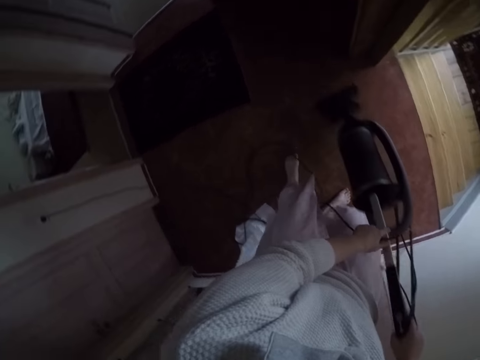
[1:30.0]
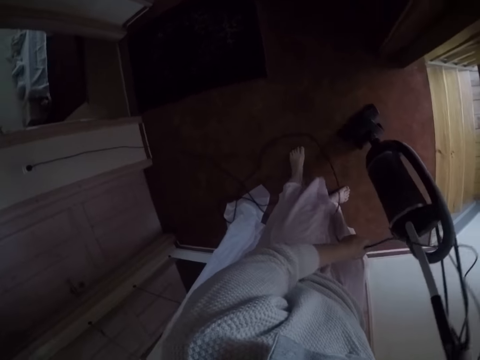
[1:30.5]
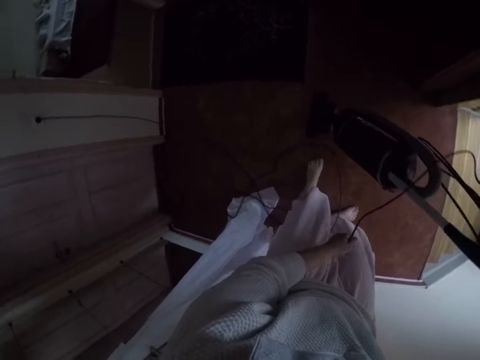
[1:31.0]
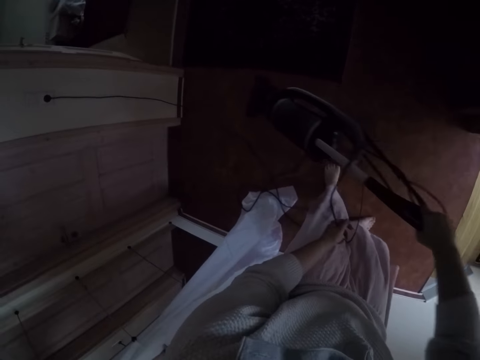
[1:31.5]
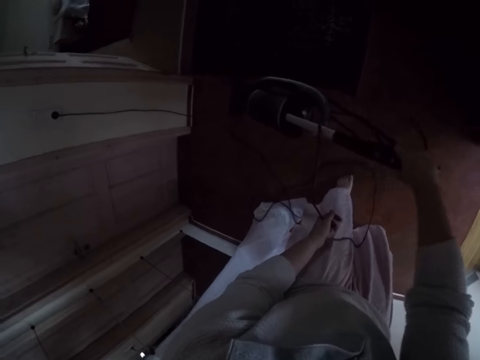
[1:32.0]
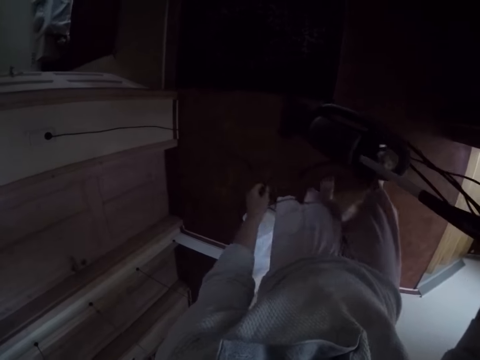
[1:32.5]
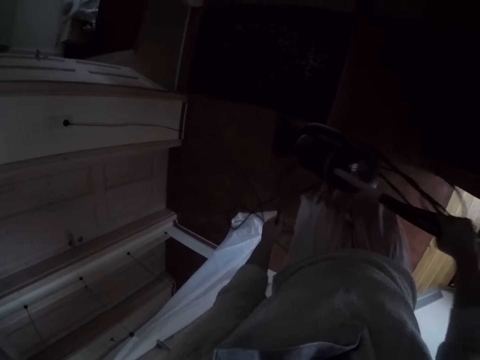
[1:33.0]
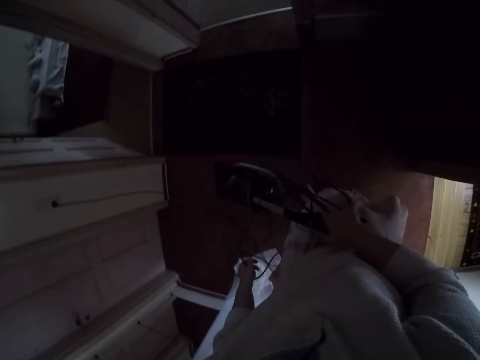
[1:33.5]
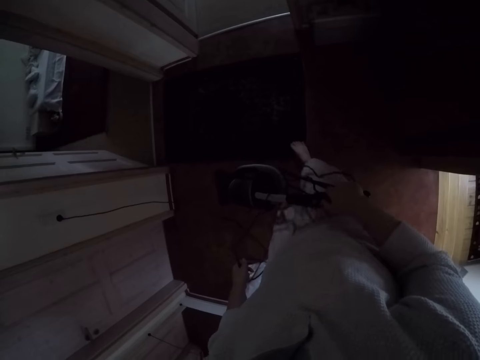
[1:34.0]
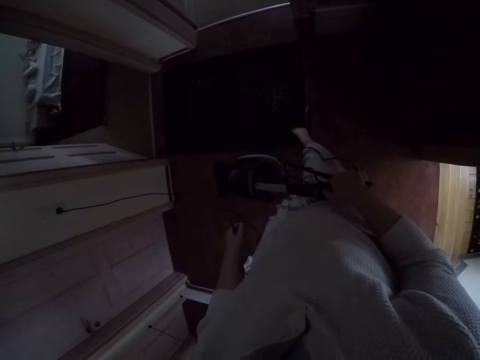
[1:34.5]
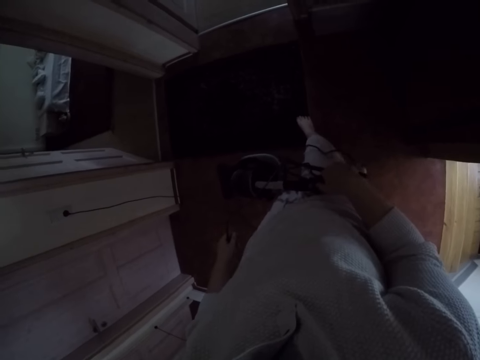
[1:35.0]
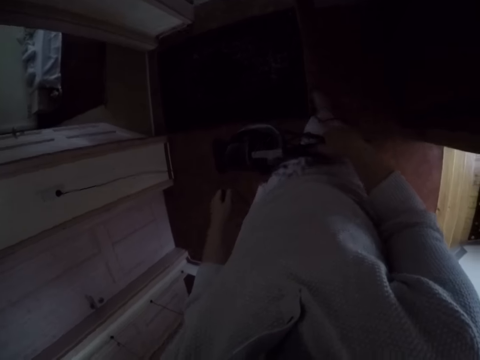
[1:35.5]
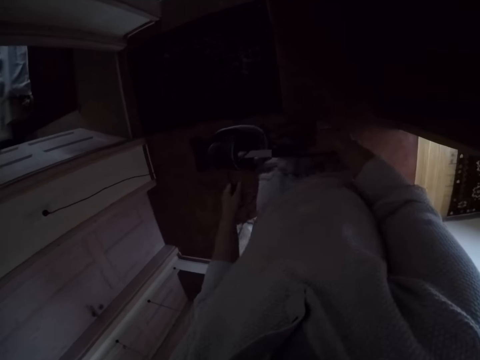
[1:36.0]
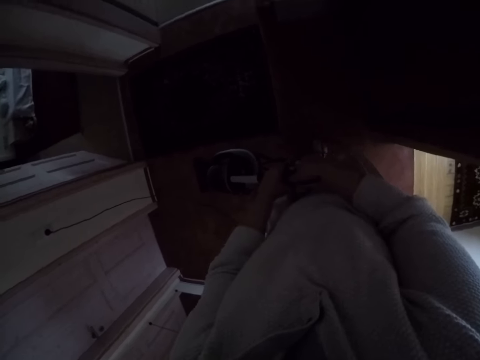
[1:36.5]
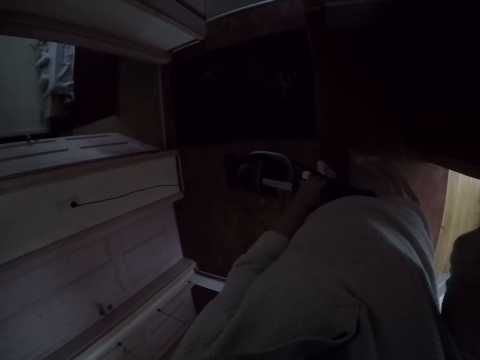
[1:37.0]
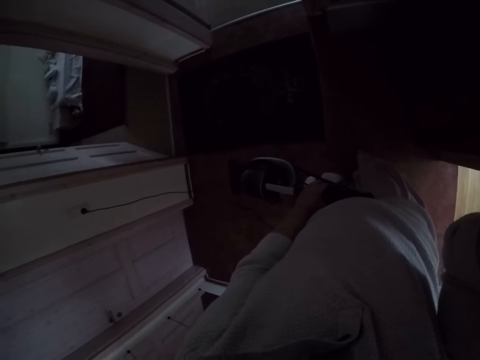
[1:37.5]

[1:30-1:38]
The camera wearer holds the cleaner cable with the left hand. She cleans around with the right hand. She adjusts the floor mat with her right leg. She stands. She holds the cleaner with the left hand and lifts up the right hand to the head.
